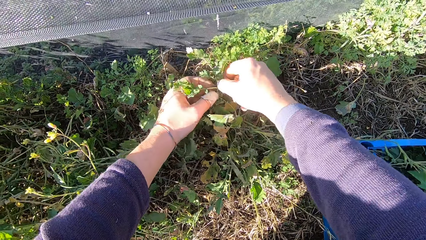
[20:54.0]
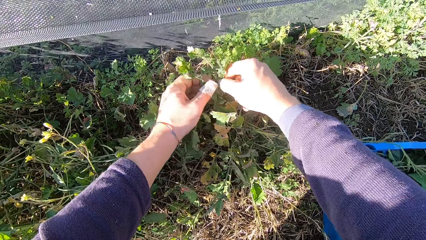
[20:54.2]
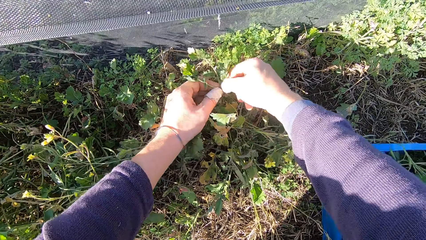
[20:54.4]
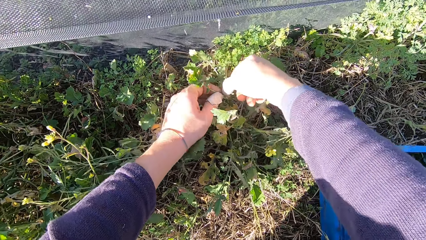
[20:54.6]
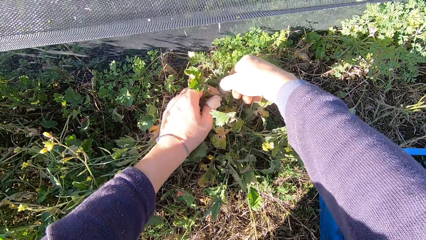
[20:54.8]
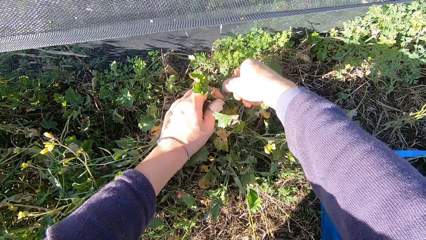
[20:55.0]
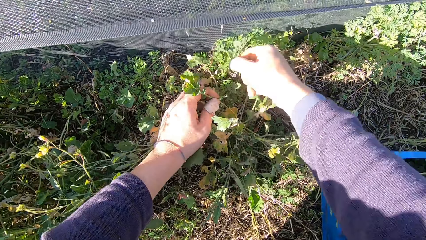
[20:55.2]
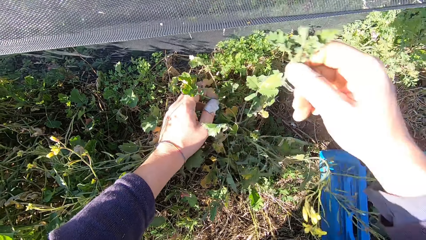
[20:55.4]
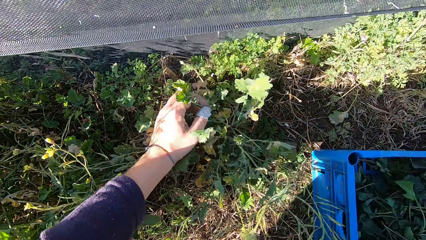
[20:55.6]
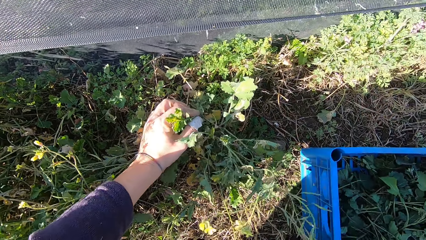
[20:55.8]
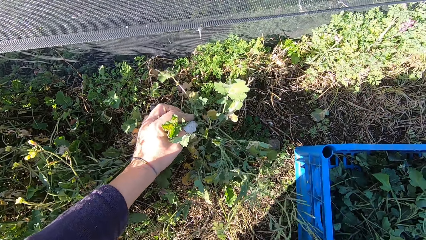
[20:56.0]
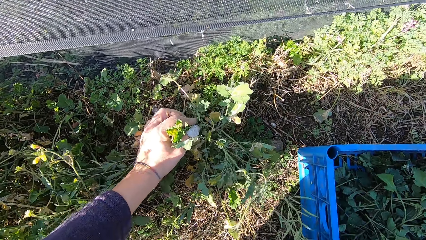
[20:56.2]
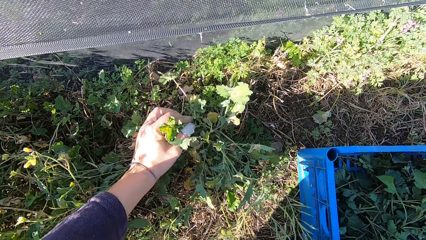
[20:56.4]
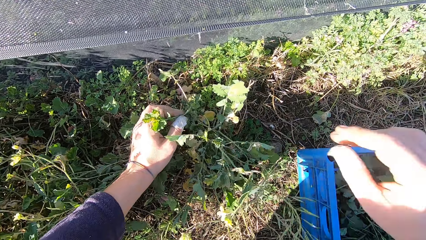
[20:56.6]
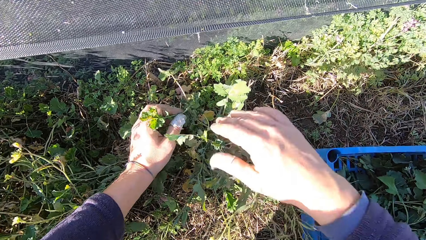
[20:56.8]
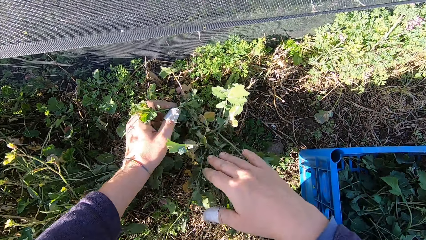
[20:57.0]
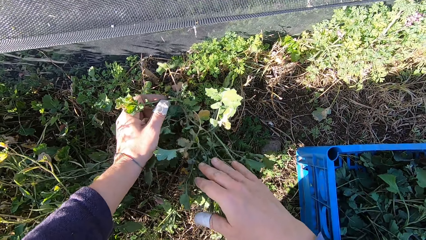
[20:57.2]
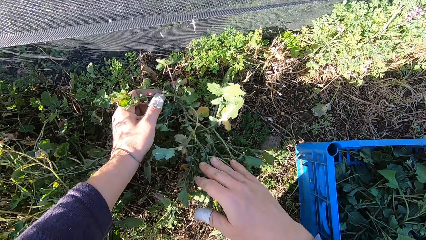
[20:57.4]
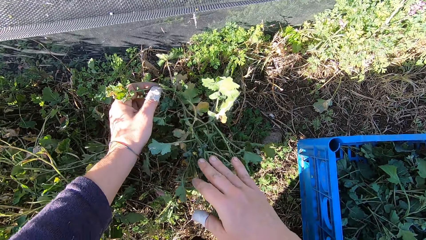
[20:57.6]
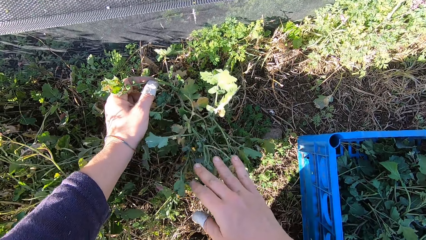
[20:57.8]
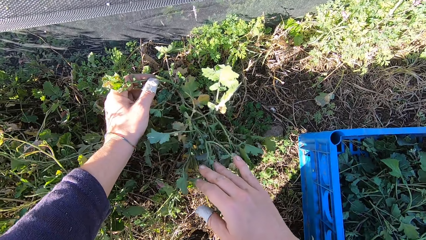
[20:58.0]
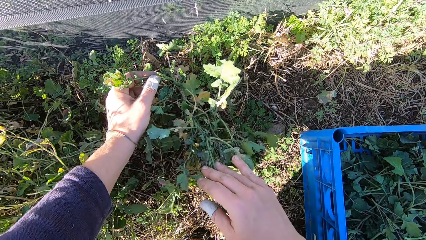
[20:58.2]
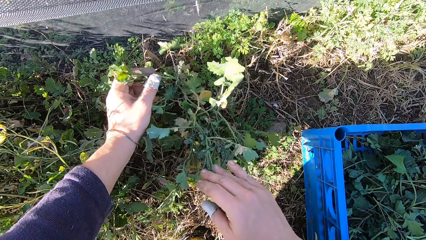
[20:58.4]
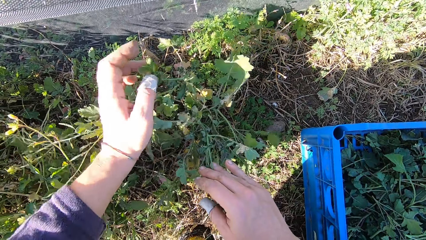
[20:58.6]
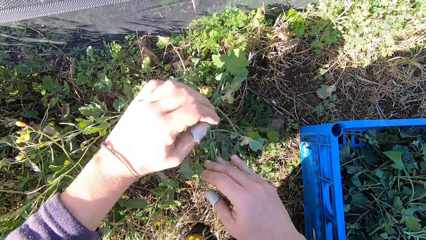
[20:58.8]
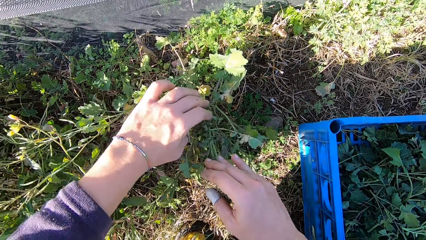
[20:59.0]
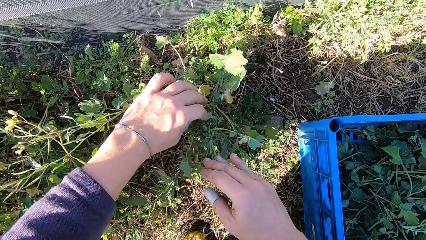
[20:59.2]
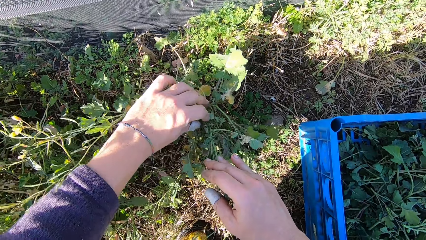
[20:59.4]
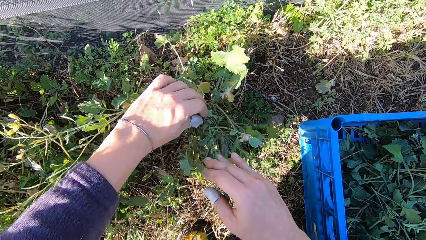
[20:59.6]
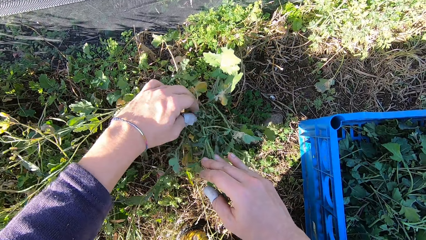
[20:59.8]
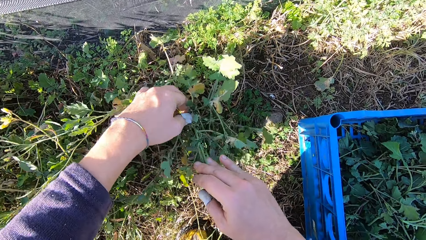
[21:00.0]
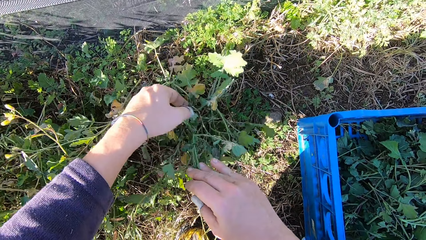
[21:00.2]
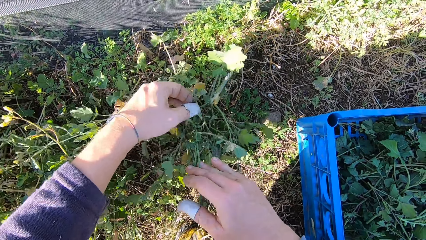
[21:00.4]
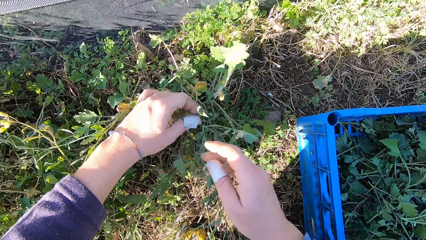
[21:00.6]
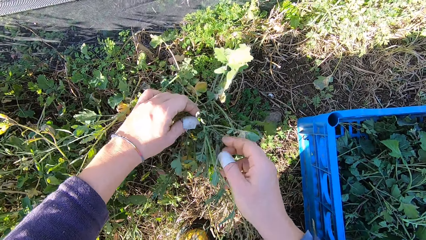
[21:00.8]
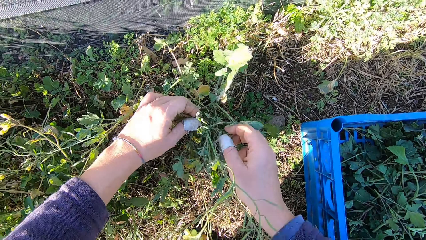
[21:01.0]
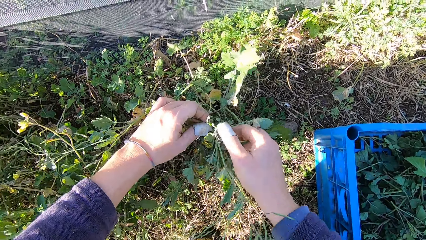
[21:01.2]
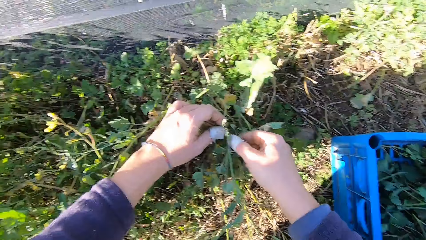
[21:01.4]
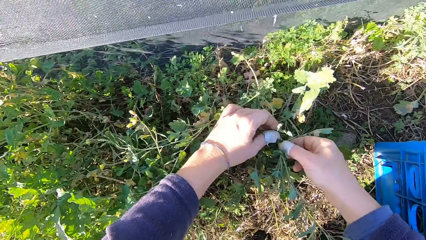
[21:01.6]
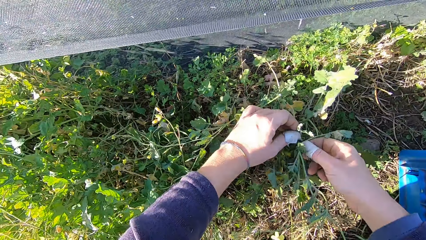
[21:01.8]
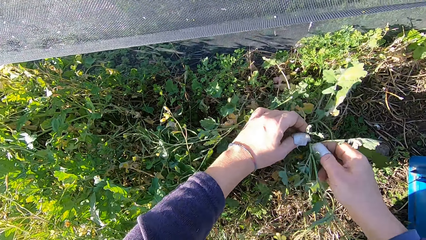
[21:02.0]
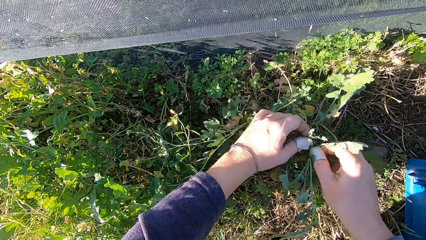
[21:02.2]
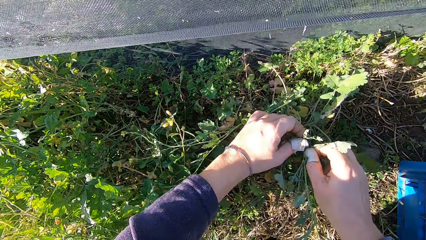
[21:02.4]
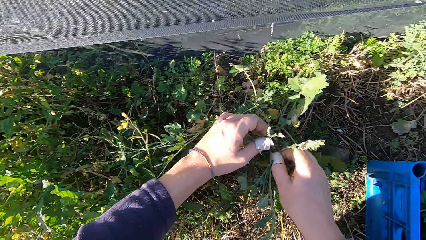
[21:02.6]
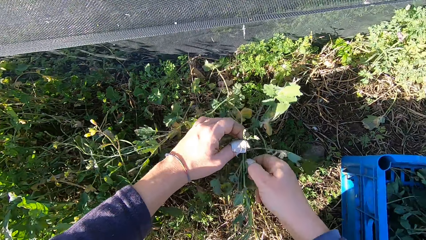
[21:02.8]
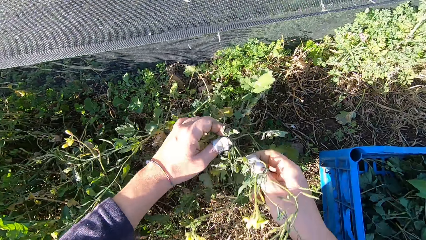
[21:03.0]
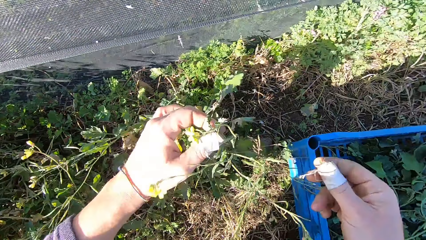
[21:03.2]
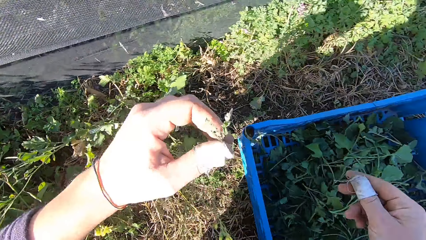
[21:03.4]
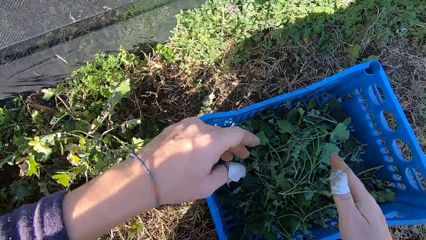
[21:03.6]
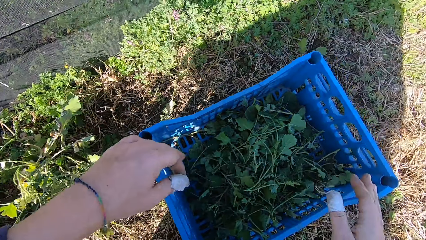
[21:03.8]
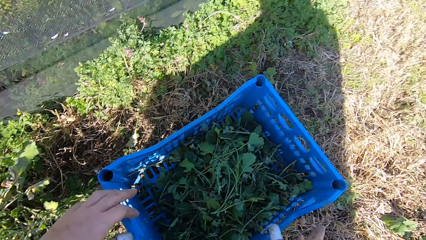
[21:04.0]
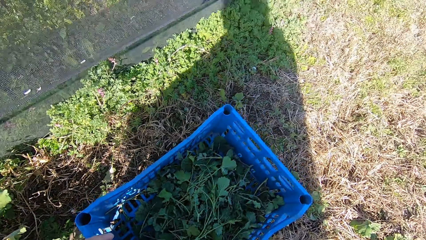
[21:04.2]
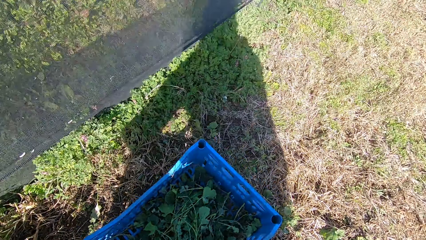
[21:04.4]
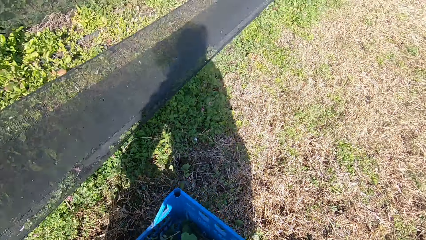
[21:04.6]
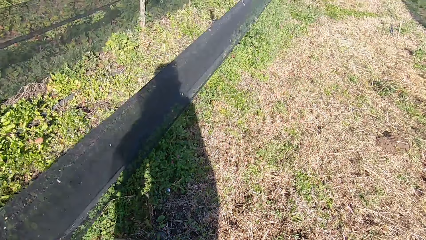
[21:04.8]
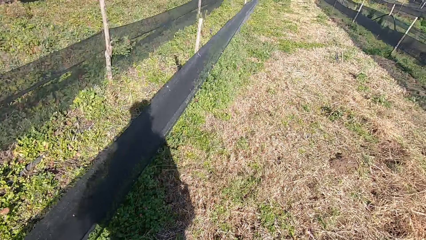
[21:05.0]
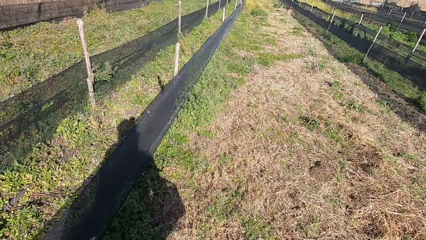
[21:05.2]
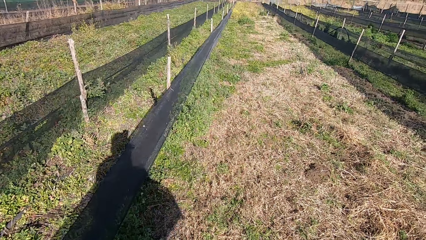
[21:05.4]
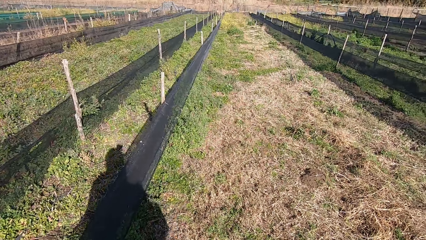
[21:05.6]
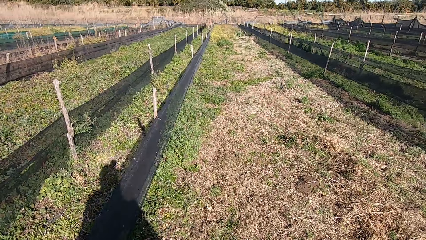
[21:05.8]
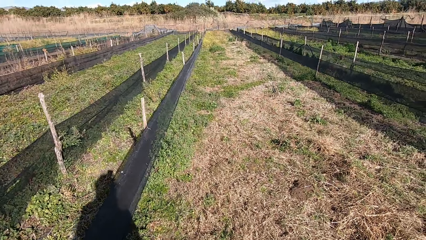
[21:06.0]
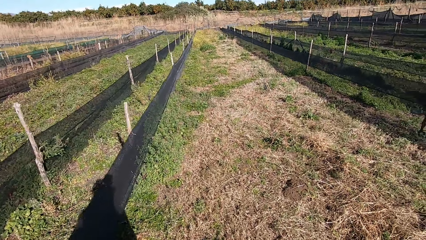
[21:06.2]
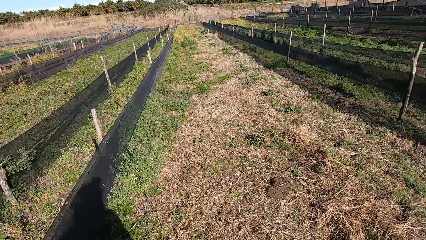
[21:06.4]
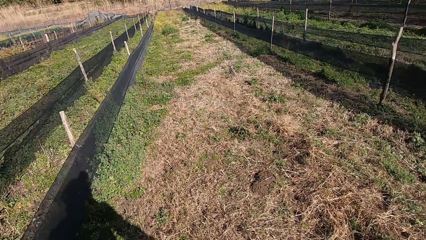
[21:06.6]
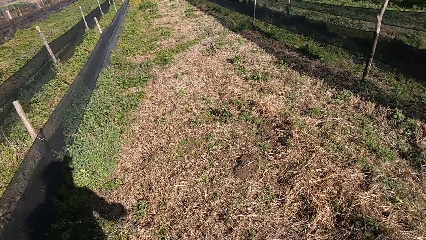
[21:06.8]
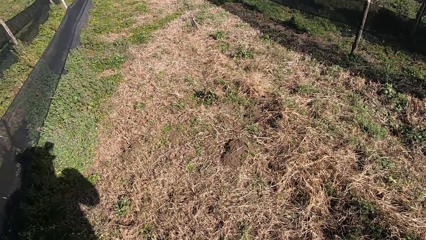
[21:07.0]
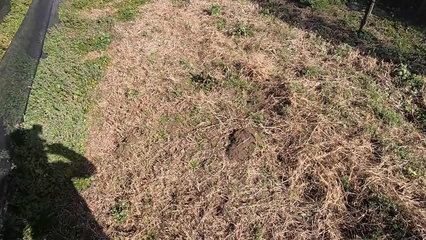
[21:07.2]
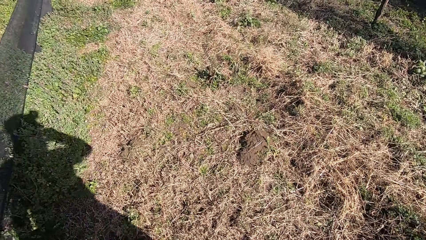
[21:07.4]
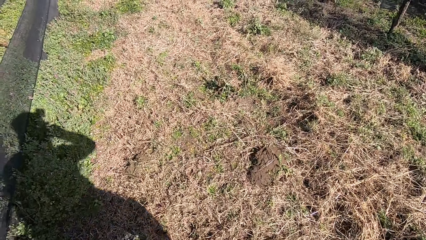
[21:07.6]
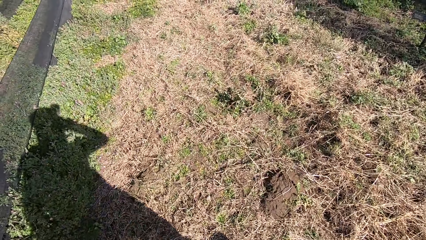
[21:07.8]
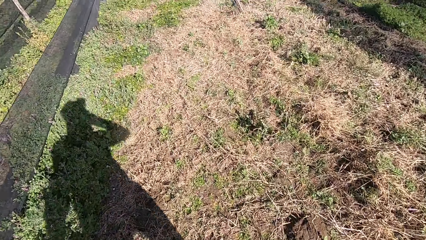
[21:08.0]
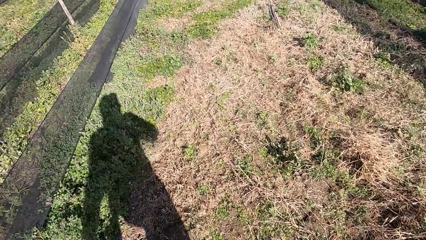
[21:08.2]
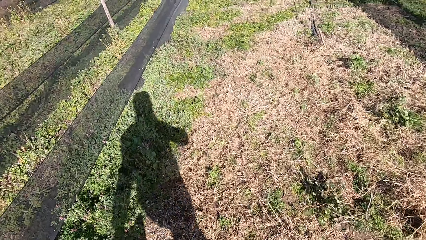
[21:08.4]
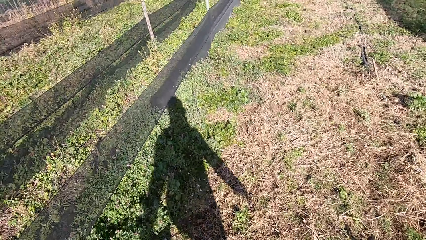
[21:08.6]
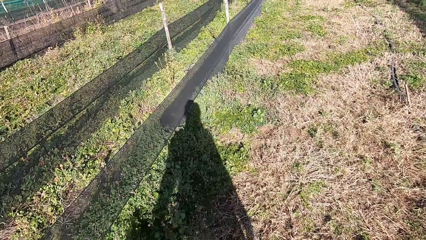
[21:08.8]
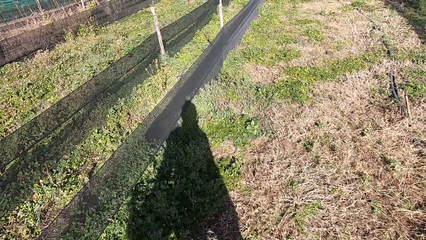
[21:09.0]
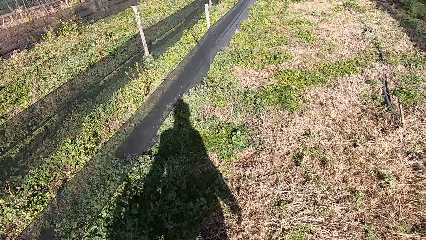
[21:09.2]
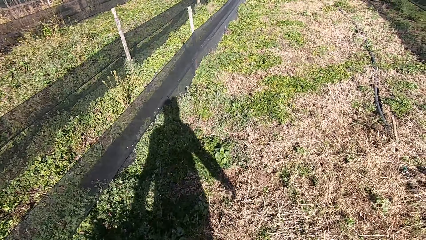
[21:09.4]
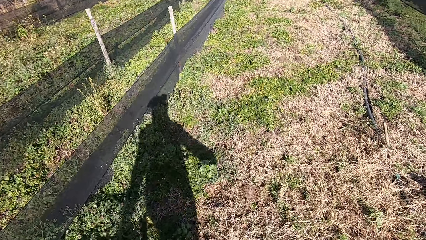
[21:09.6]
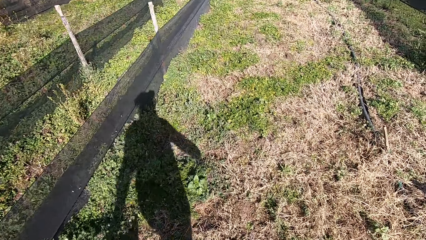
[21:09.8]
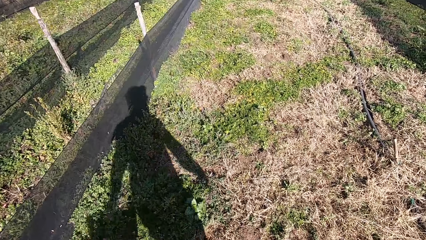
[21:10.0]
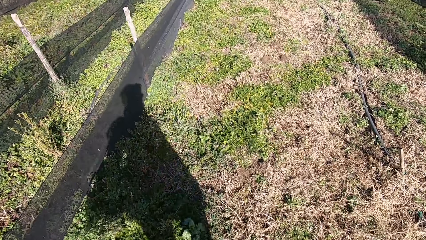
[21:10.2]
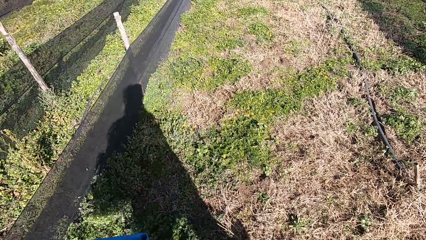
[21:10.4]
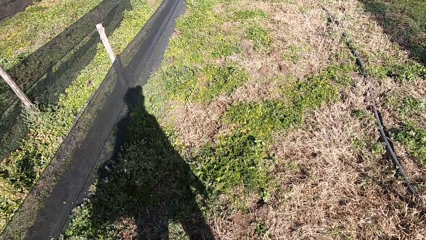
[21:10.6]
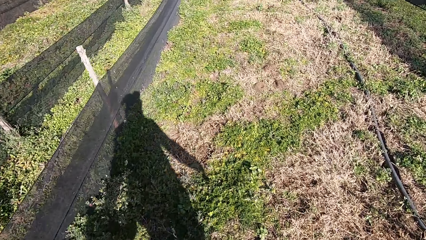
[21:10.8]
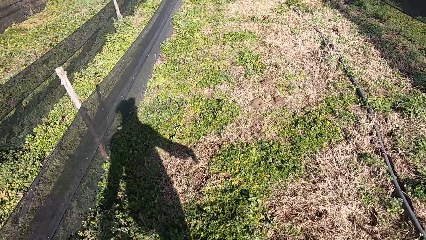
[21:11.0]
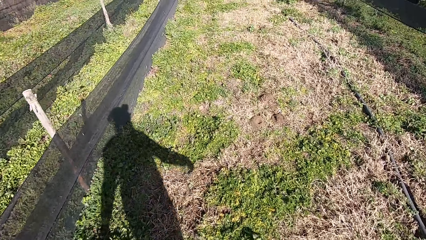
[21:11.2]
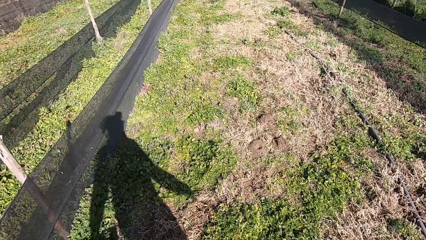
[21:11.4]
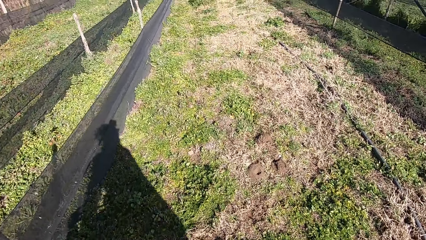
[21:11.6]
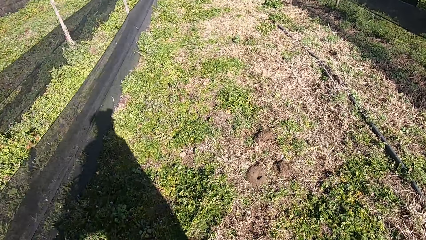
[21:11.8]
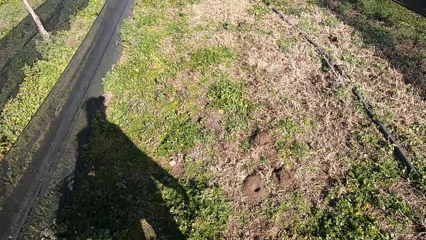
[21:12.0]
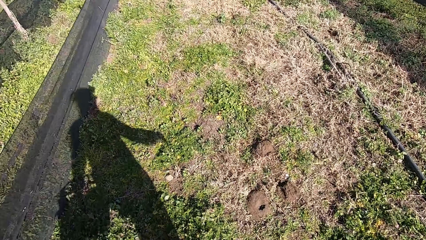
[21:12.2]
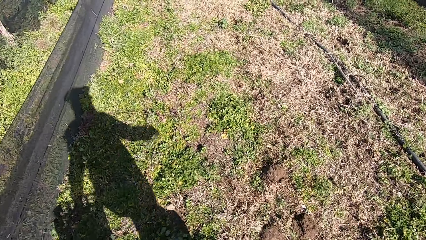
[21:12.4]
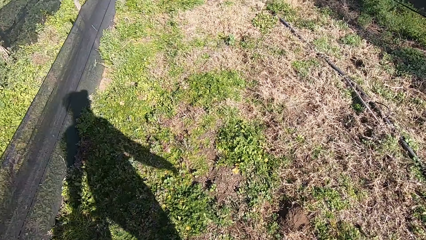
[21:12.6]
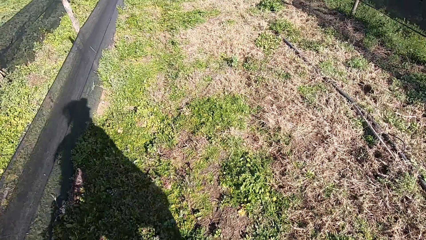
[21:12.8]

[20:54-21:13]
The camera wearer cuts a stem from the plant with his hand. He drops the stem in the basket. He cuts two stems from the plants with his hand. He drops the stems in the basket, carries the basket from the ground, and walks around in the garden.
